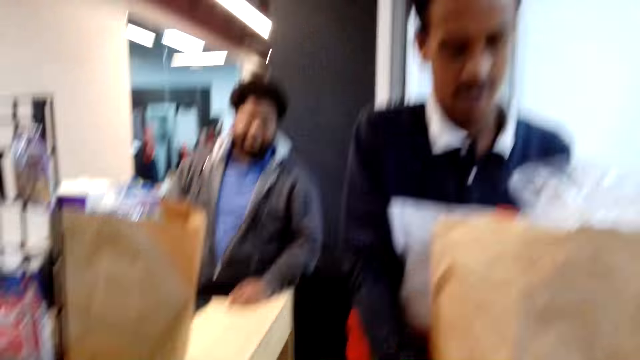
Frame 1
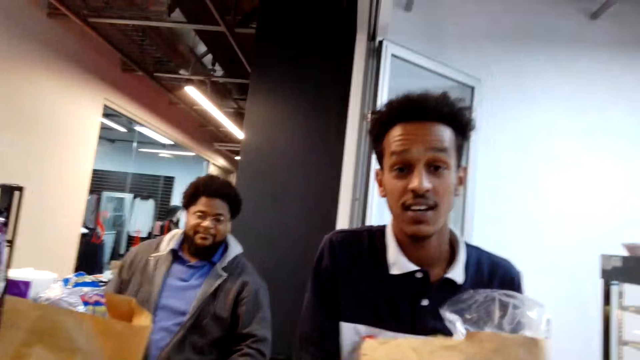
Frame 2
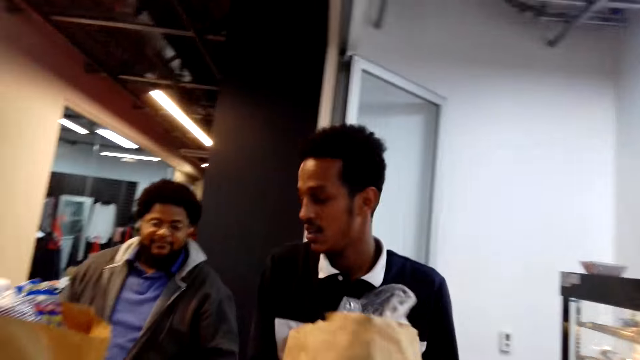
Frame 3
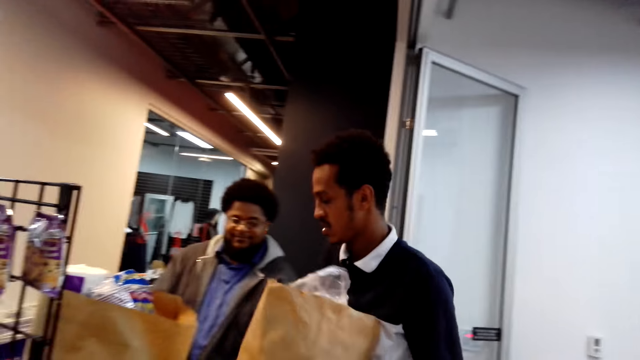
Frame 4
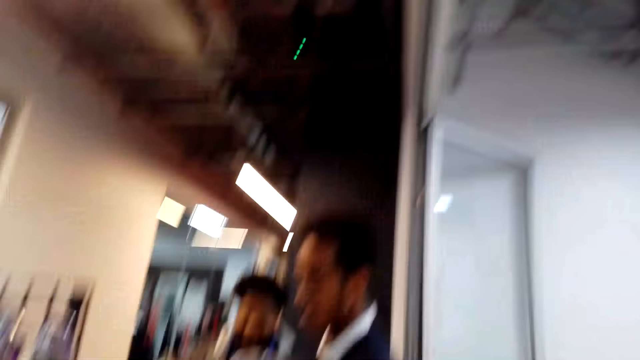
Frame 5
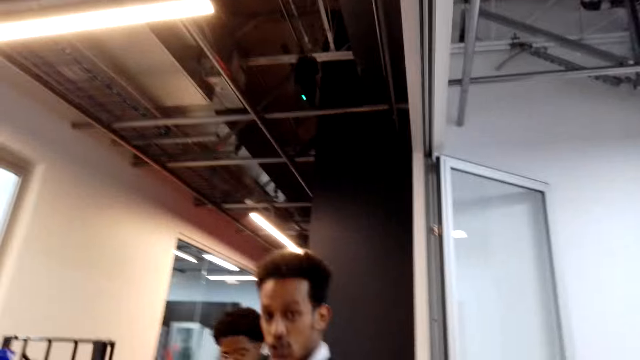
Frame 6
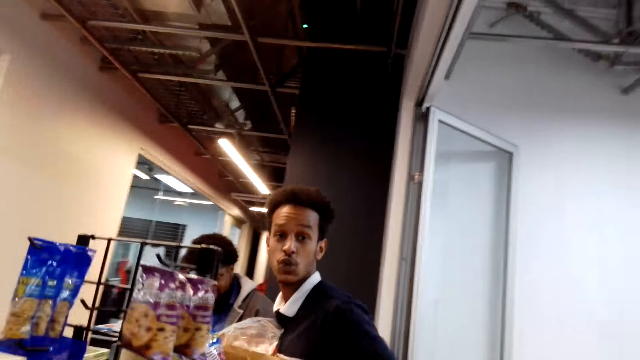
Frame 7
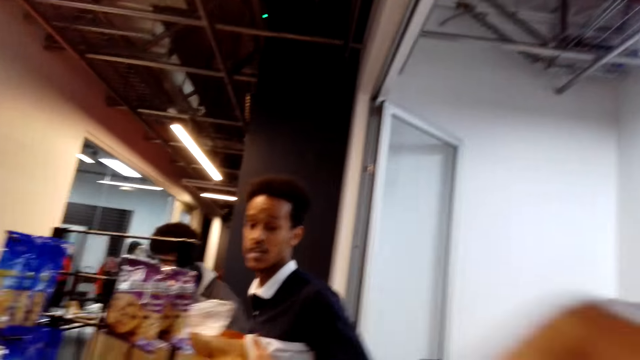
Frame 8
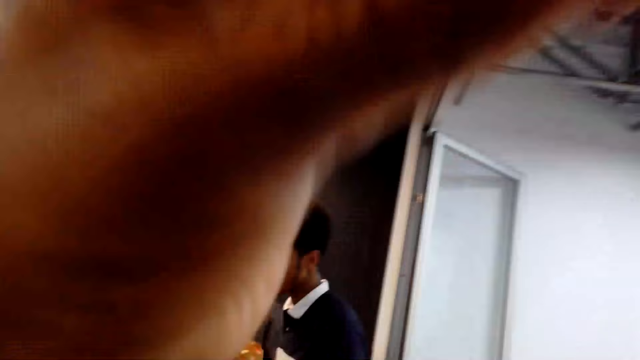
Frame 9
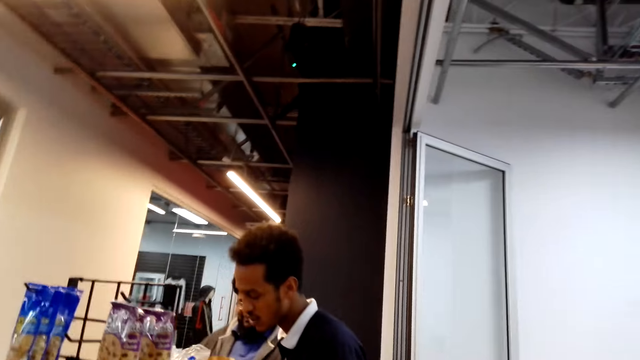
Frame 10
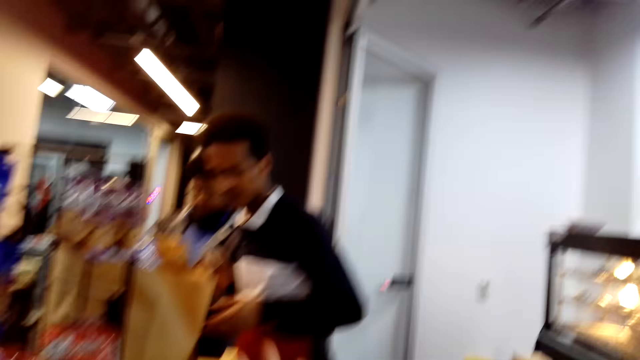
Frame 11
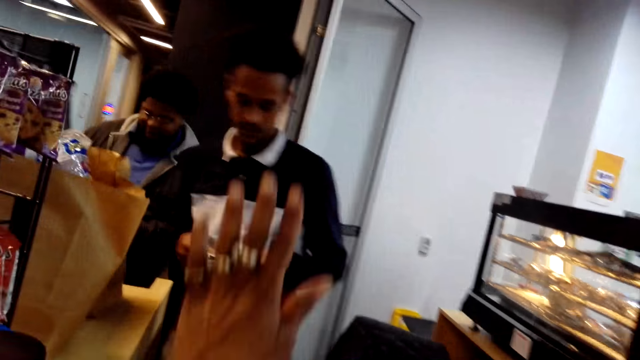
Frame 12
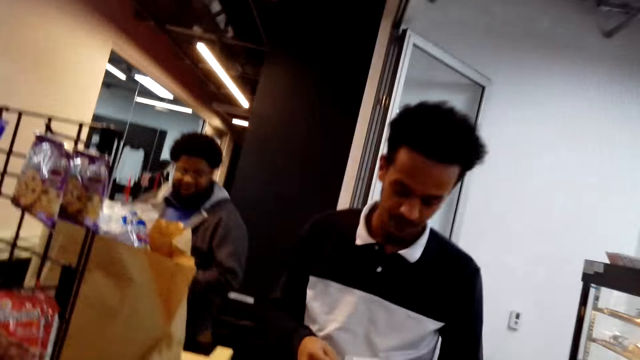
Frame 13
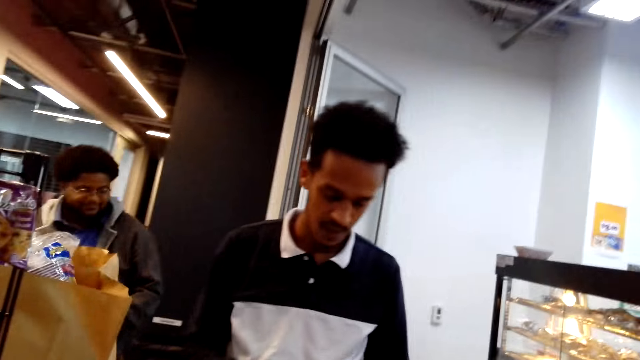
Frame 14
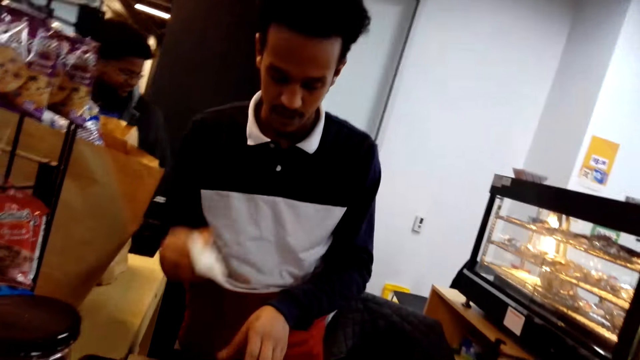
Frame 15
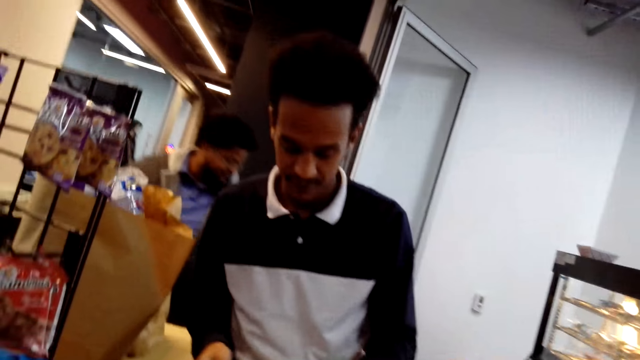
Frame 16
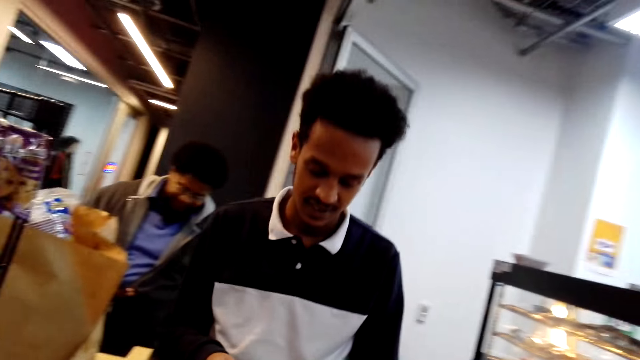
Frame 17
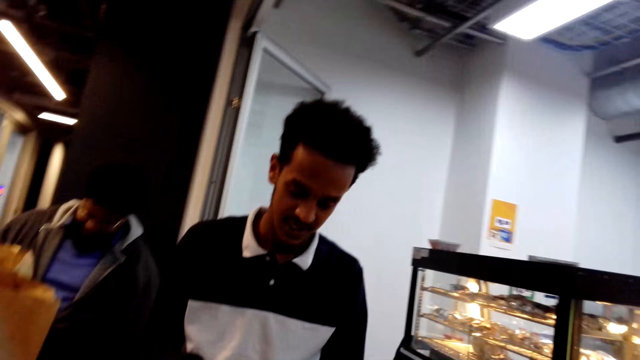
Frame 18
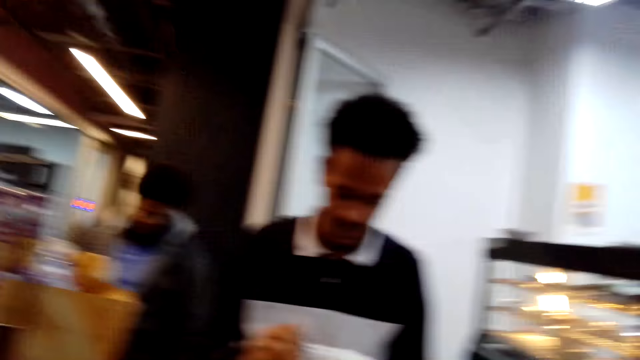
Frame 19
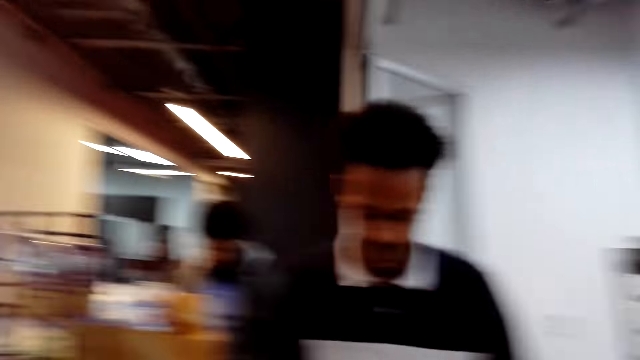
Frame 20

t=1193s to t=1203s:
The camera wearer converses with the man. The man places the shopping bag on the counter table. The camera wearer converses with the man. They touch something. They converse with the man. The man holds a card. The camera wearer converses with the man.

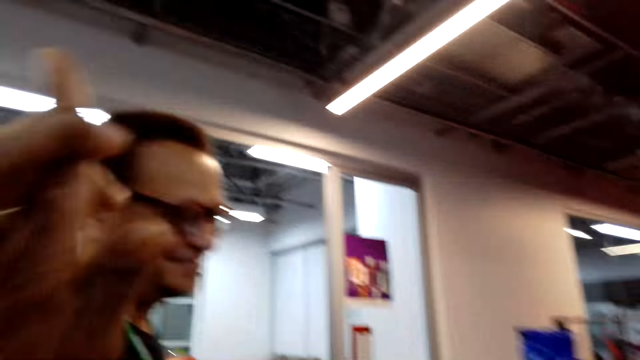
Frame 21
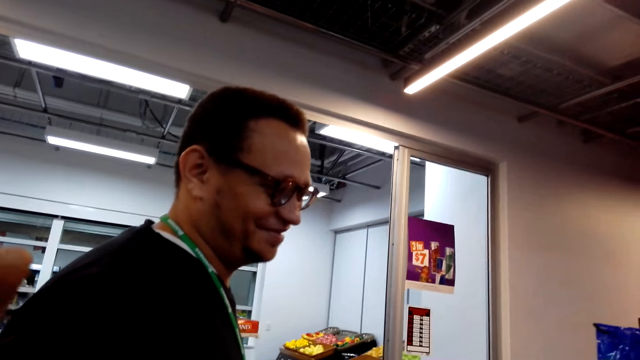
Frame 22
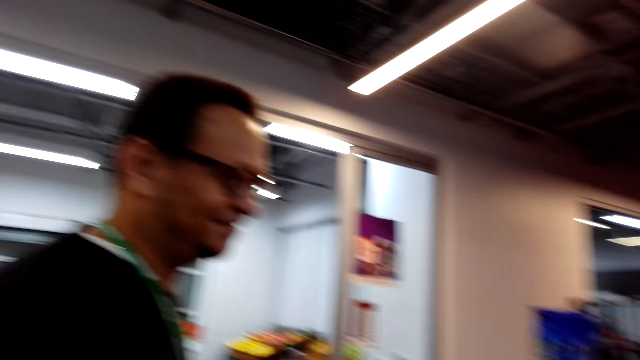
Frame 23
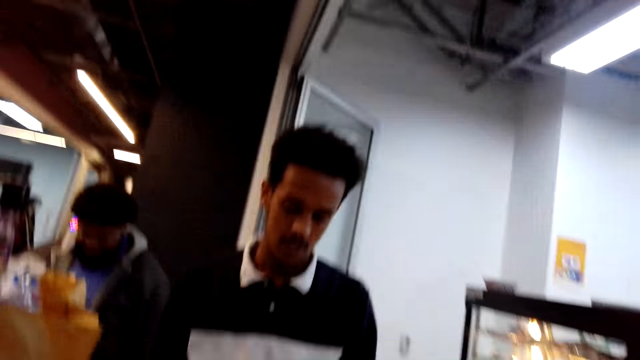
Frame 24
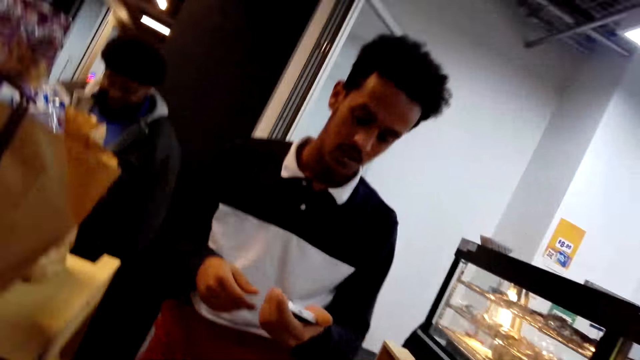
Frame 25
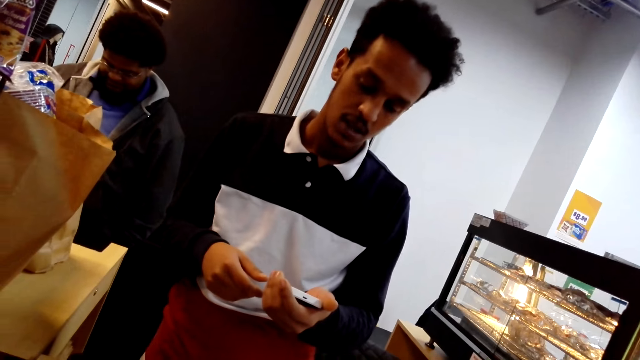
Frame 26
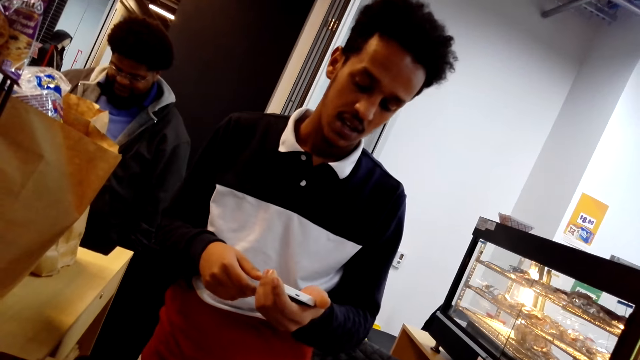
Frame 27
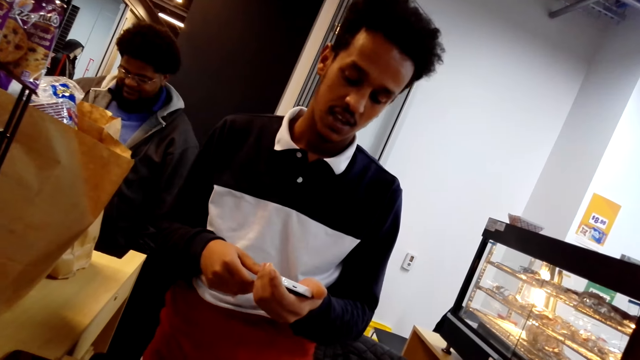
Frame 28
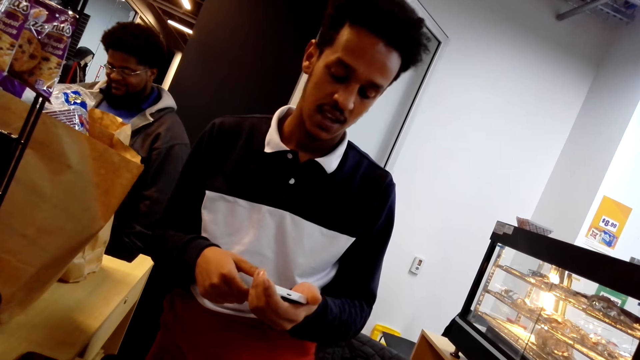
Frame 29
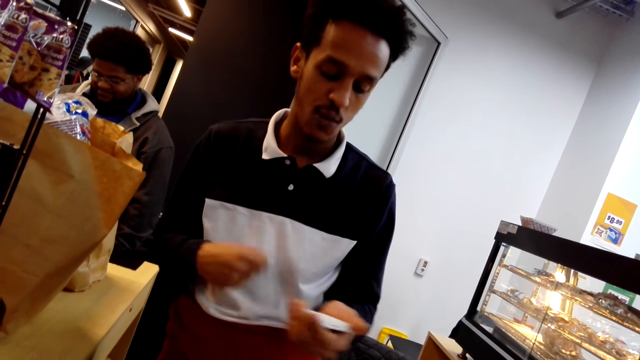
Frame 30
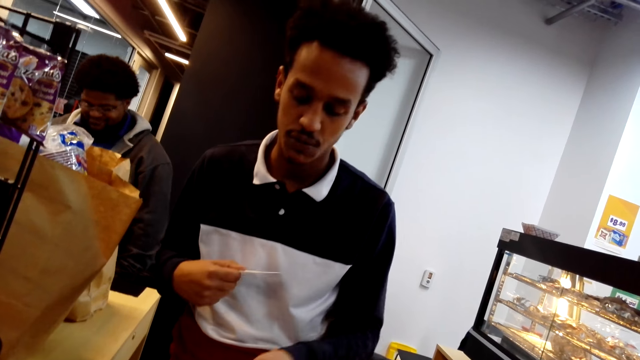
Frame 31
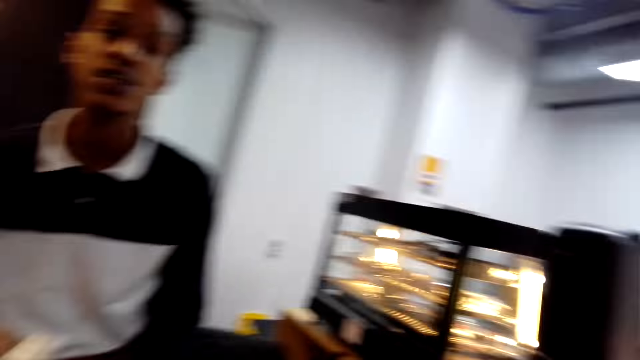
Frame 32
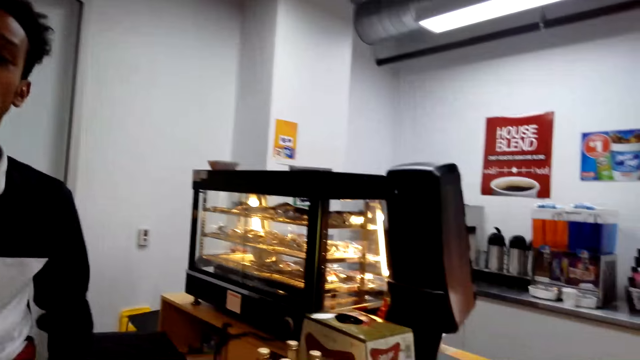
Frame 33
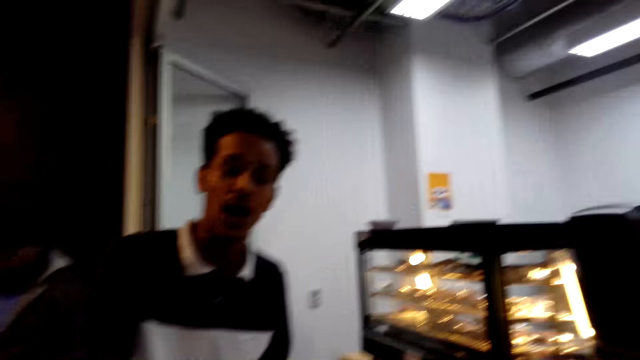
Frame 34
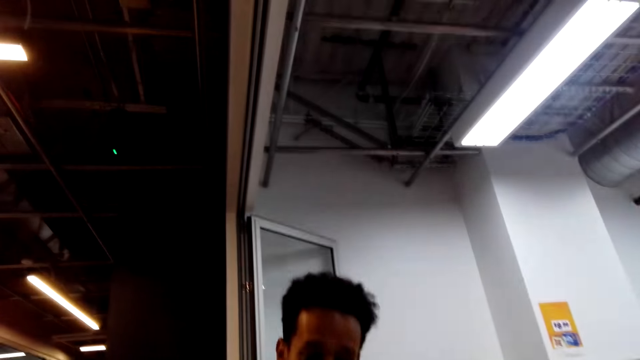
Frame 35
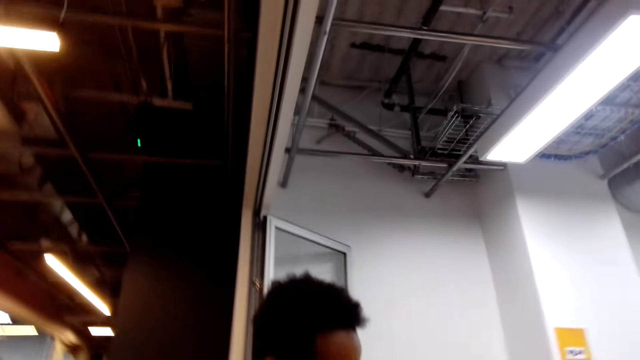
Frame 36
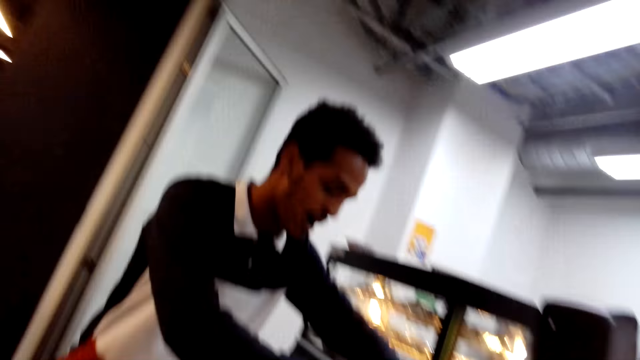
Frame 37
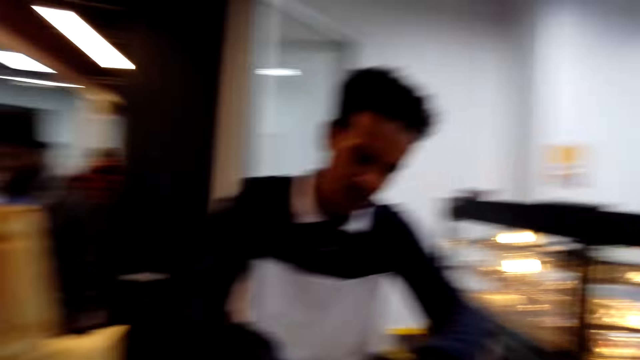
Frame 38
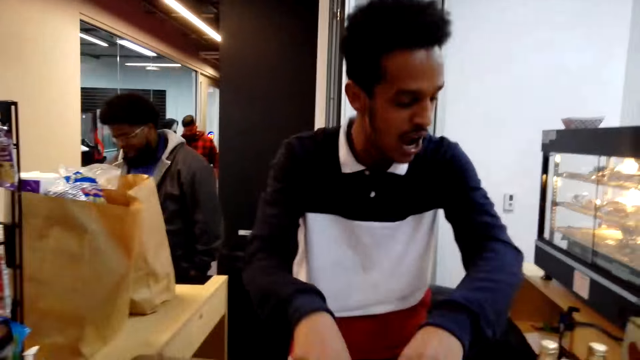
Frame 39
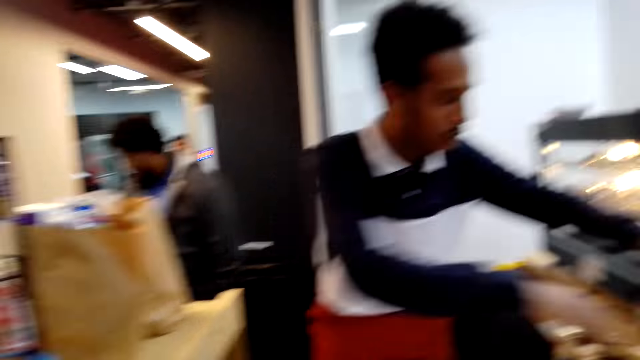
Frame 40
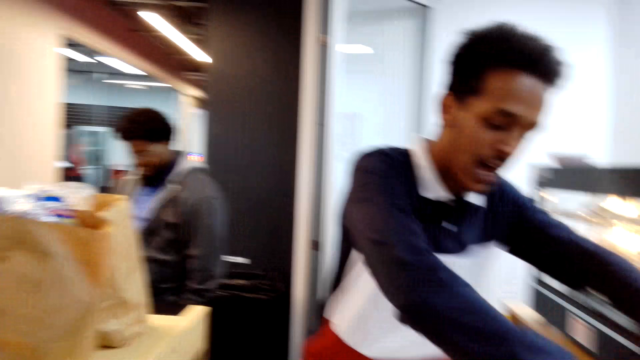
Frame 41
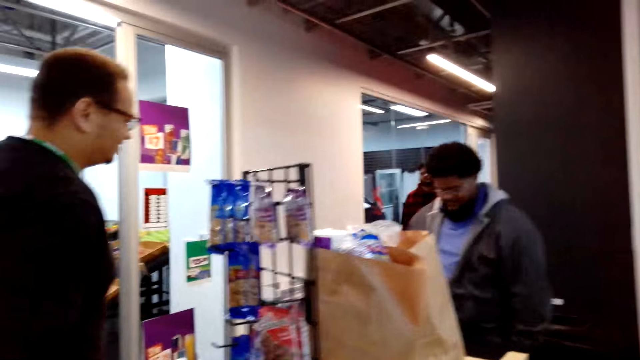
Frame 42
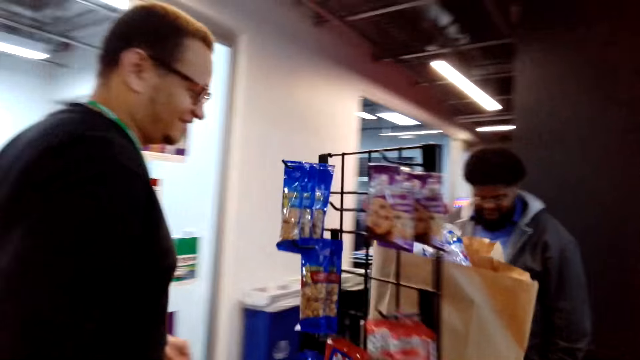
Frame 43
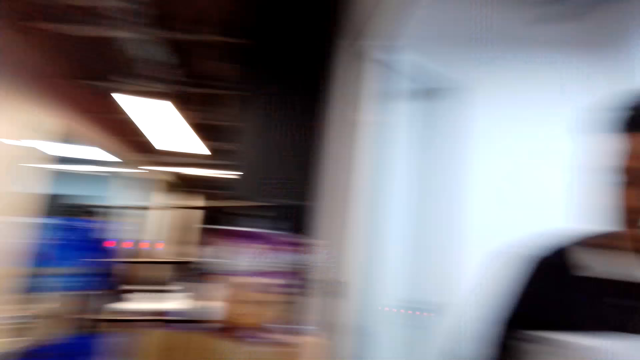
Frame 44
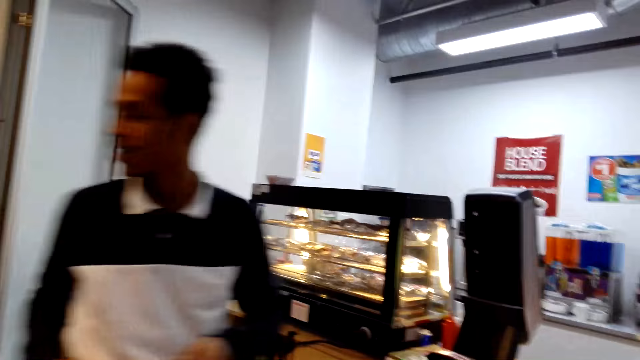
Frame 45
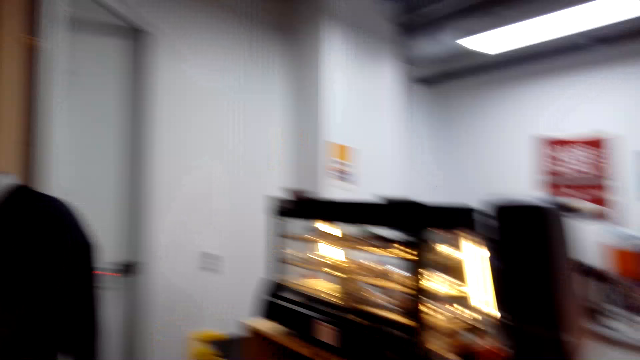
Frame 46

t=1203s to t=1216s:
A man stands at the counter. The camera wearer converses with the man and smiles. Another man checks the card. The camera wearer converses with the other man. The other man swipes the card. The camera wearer looks at bags. The first man picks the shopping bag.
